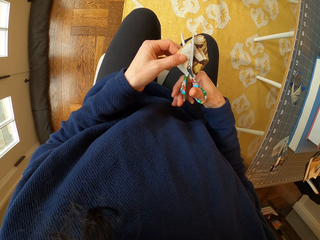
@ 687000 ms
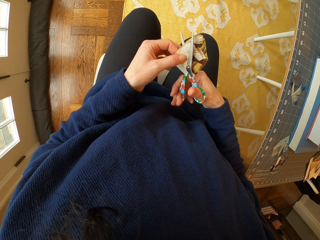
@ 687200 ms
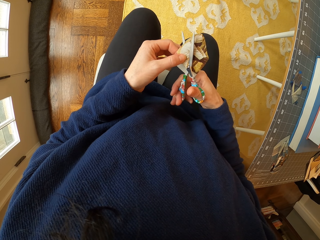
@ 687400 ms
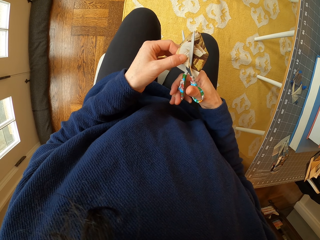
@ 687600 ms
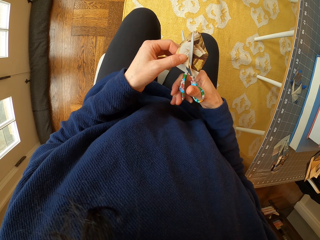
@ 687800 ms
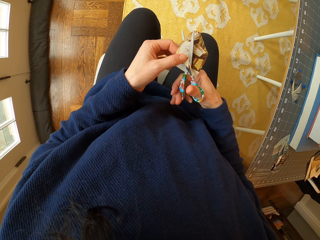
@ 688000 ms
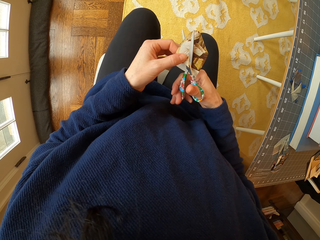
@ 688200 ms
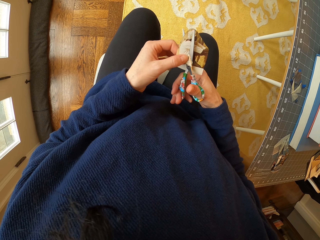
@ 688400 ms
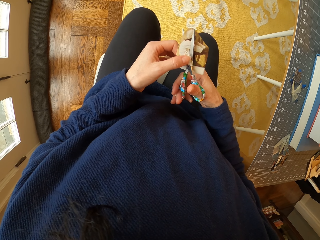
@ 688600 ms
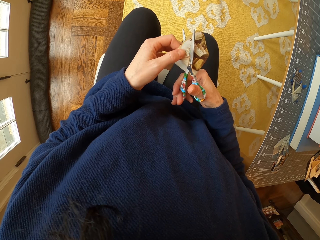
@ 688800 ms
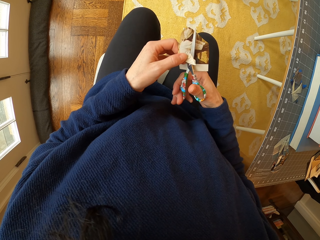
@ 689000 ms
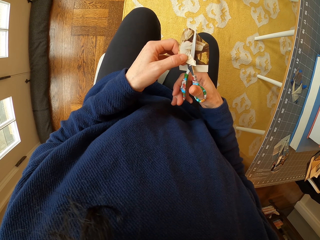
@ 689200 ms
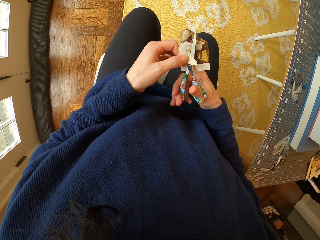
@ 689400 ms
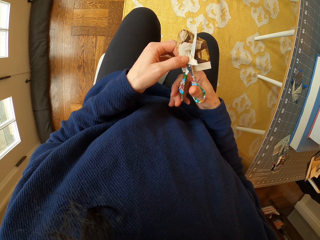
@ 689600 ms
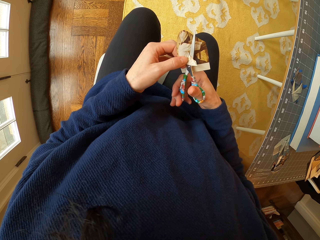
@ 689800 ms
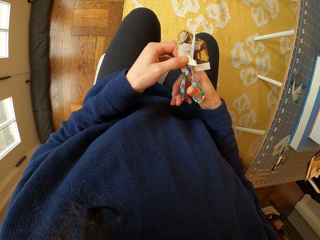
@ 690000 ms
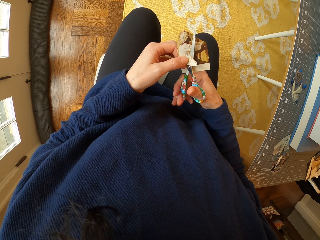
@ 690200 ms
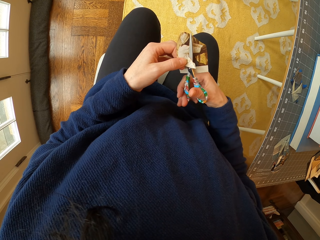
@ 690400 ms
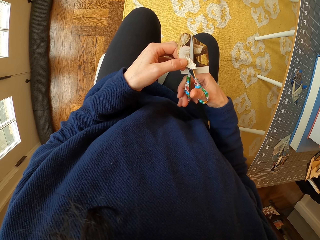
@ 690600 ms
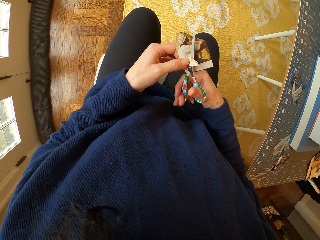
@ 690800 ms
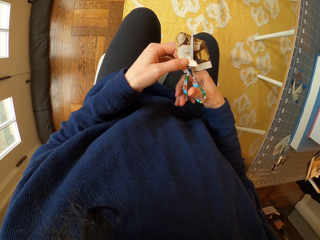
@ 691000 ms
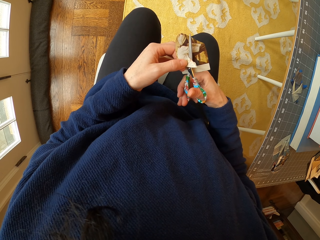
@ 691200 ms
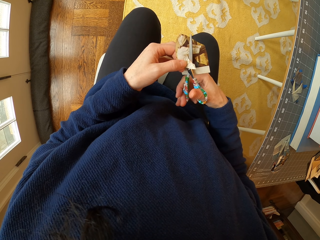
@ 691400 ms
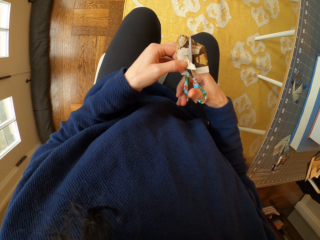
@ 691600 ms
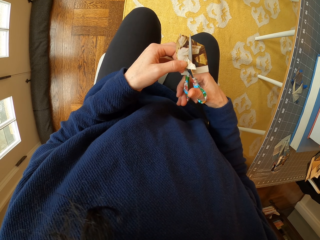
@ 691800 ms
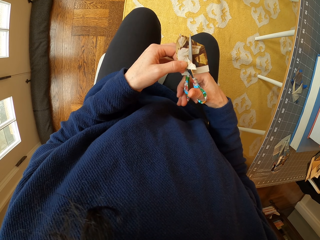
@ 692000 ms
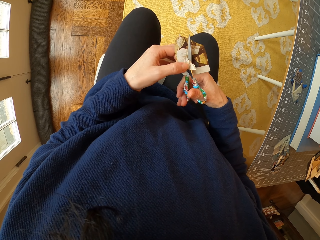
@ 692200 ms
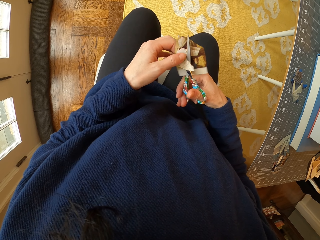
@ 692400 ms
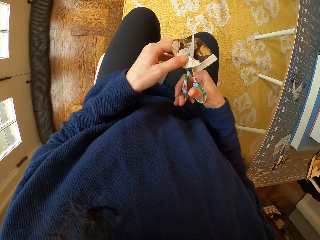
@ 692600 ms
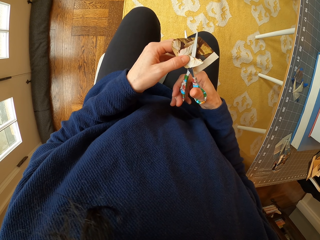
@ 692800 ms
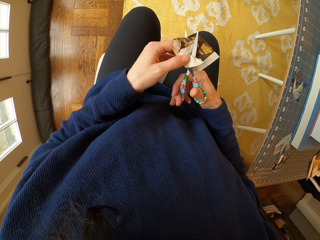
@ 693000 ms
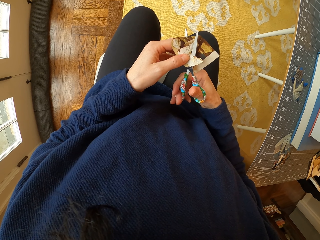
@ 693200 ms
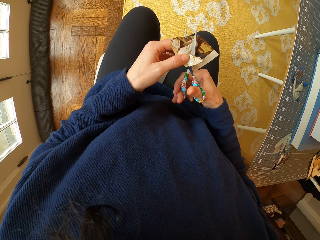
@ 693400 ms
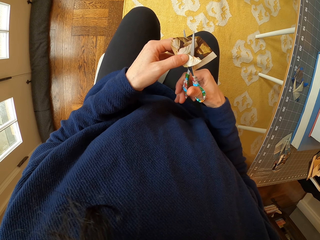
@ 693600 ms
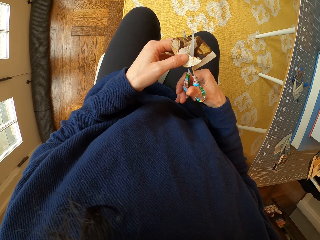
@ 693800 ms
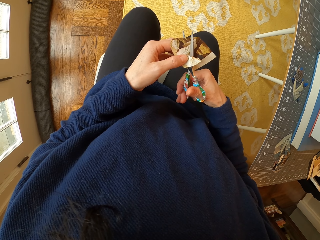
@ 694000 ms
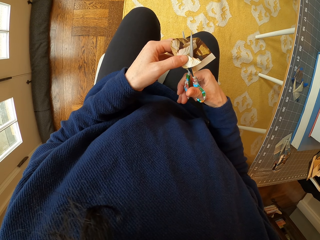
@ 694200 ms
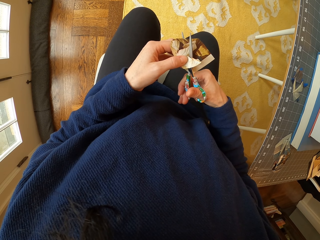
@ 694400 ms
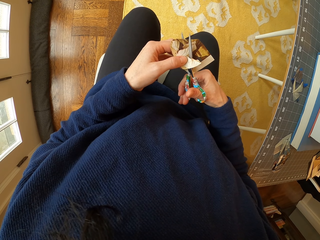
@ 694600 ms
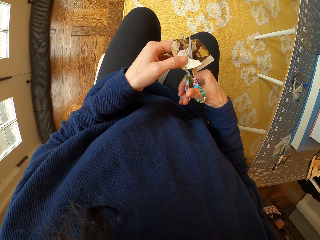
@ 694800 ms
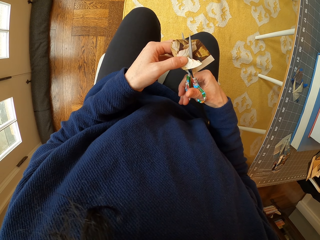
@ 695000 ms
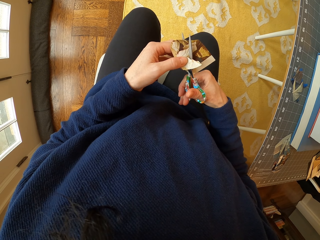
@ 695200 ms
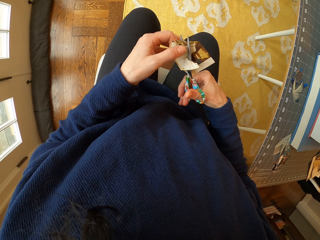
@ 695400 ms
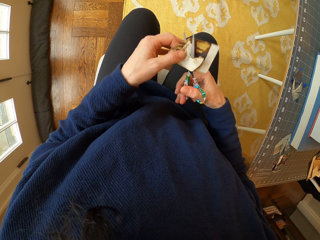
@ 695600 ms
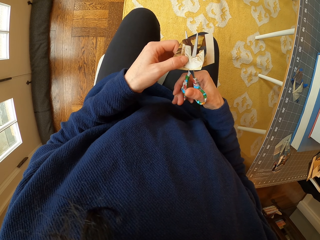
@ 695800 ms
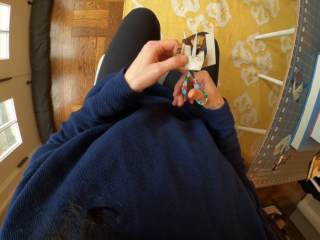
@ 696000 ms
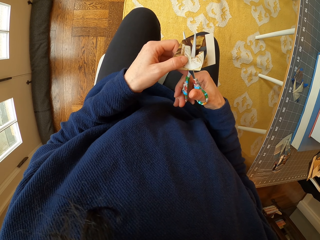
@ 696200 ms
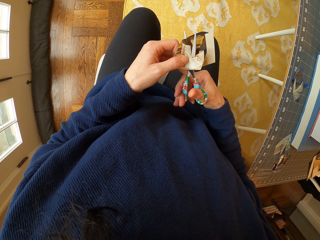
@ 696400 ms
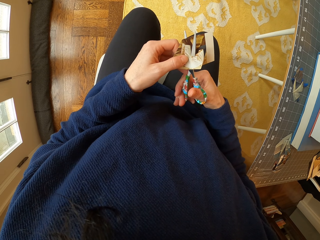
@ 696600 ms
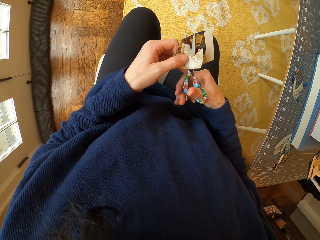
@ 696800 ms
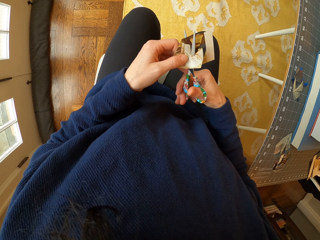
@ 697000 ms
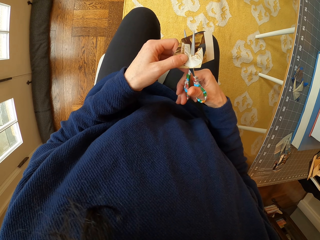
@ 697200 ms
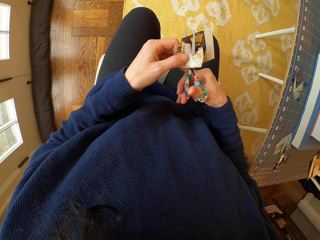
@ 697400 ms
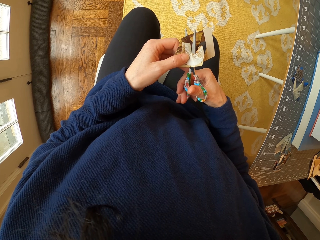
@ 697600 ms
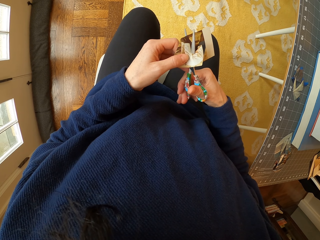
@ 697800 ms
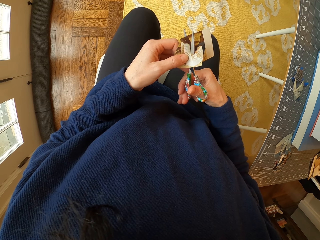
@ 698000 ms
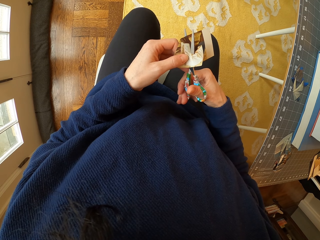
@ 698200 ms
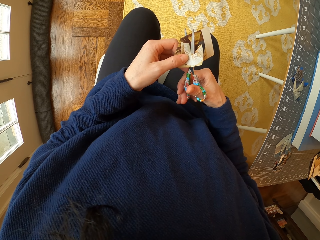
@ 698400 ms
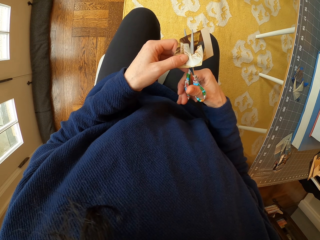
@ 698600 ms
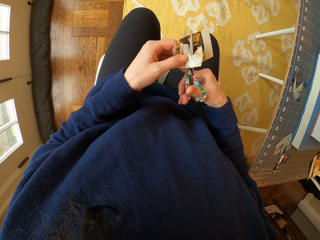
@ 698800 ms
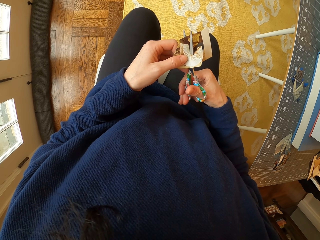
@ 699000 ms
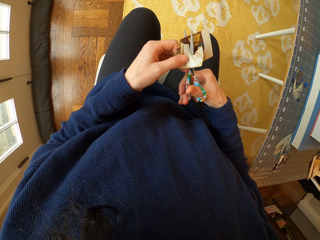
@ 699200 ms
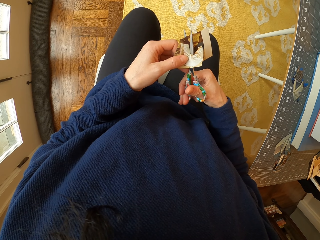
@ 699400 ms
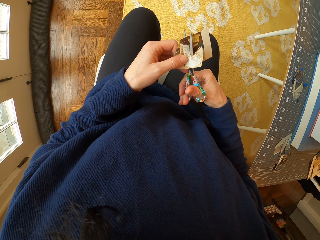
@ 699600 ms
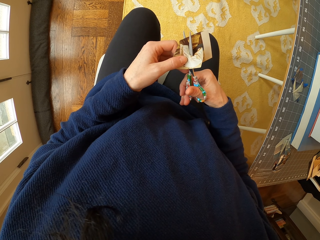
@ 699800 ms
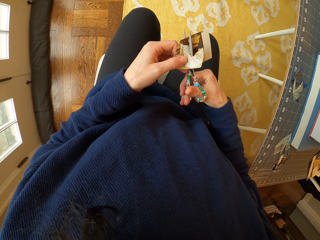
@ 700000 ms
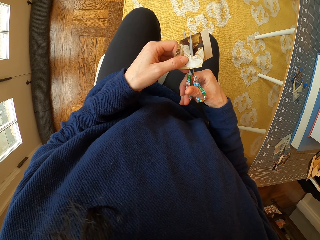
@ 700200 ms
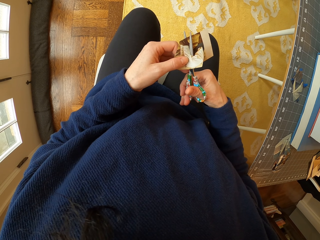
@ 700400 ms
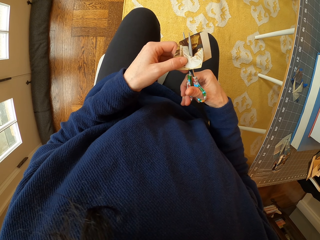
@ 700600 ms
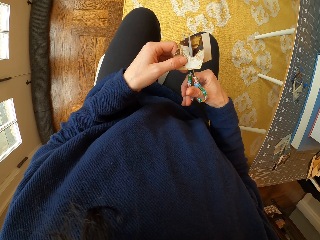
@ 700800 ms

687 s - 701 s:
The camera wearer adjusts the paper in the hand. They cut the paper with the scissors. They adjust the paper in the hand. They cut the paper with the scissors. They adjust the paper in the hand. They cut the paper with the scissors.

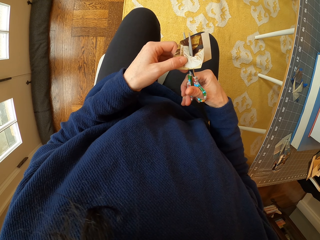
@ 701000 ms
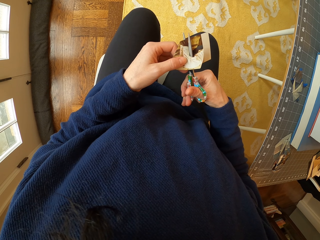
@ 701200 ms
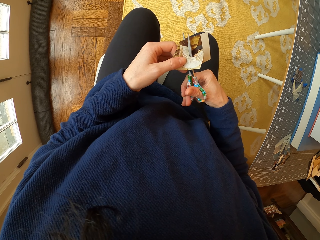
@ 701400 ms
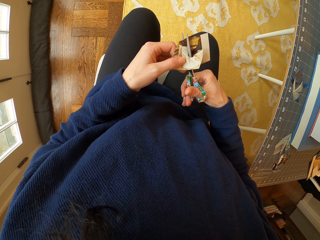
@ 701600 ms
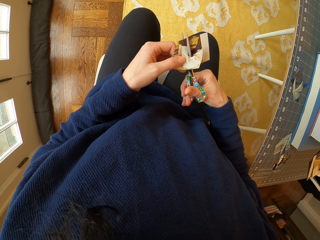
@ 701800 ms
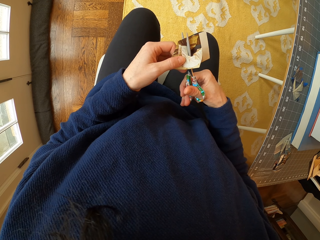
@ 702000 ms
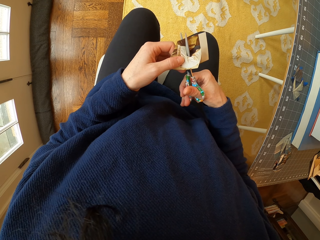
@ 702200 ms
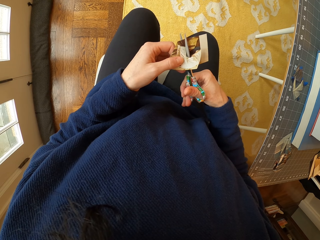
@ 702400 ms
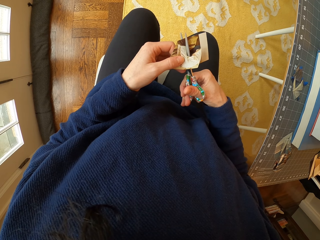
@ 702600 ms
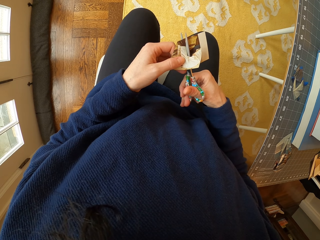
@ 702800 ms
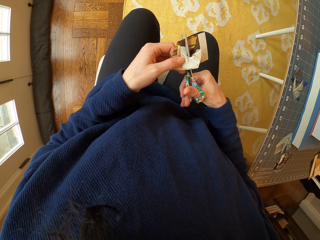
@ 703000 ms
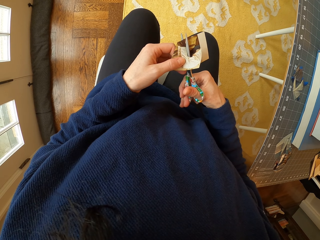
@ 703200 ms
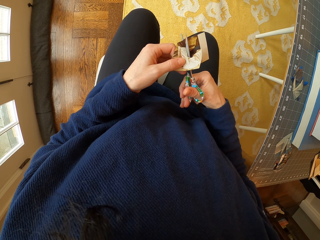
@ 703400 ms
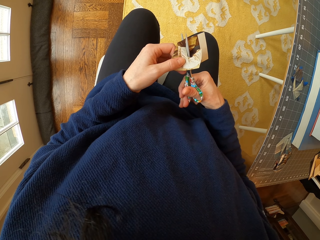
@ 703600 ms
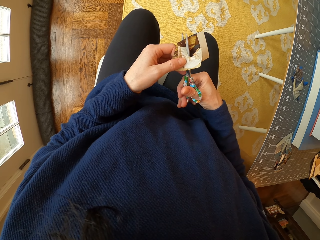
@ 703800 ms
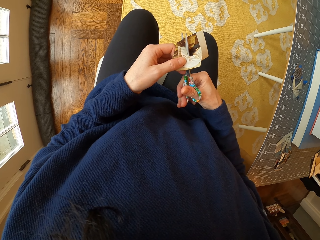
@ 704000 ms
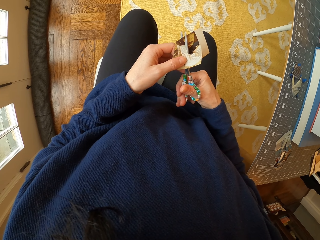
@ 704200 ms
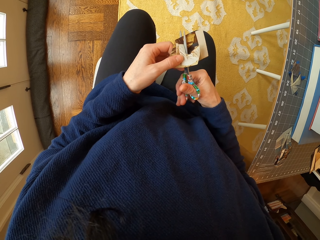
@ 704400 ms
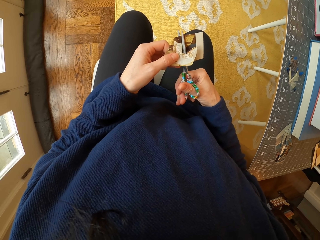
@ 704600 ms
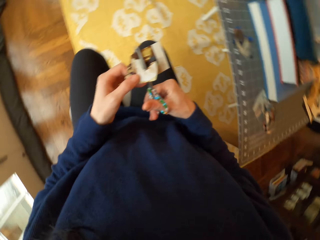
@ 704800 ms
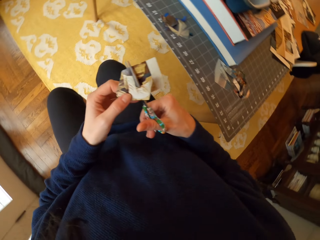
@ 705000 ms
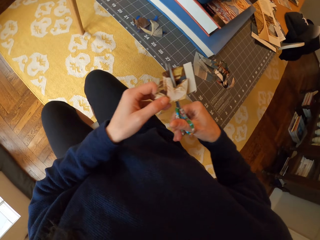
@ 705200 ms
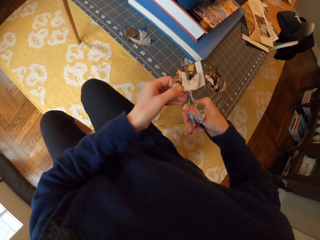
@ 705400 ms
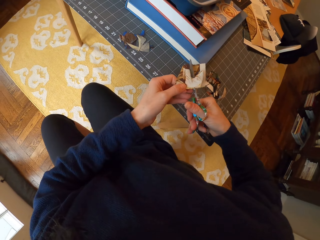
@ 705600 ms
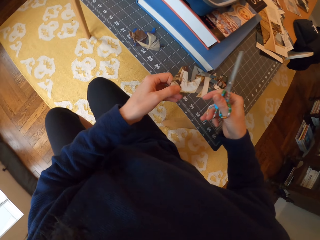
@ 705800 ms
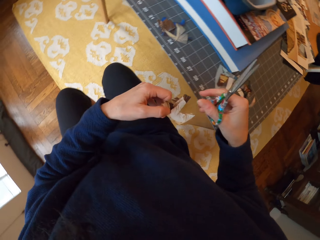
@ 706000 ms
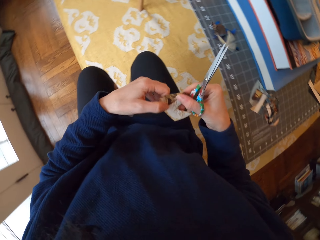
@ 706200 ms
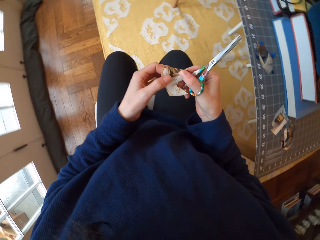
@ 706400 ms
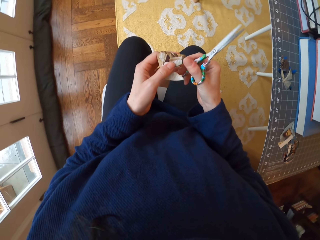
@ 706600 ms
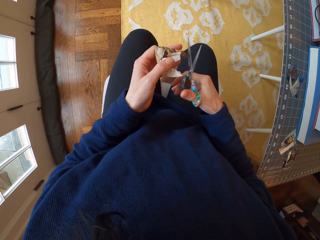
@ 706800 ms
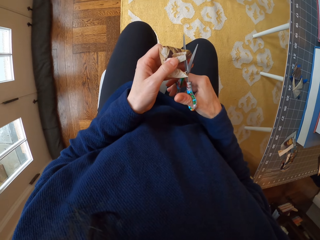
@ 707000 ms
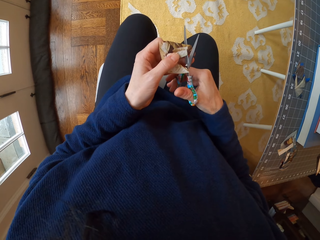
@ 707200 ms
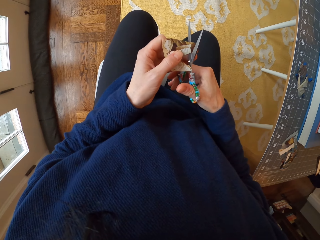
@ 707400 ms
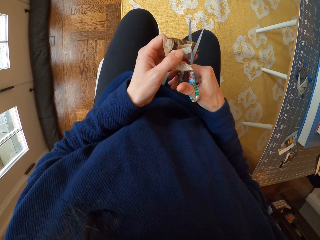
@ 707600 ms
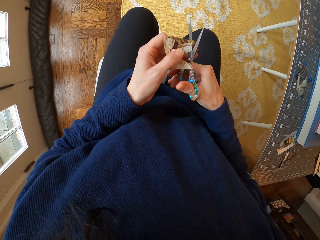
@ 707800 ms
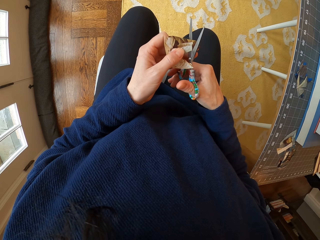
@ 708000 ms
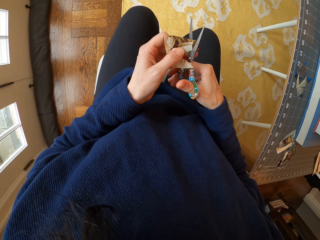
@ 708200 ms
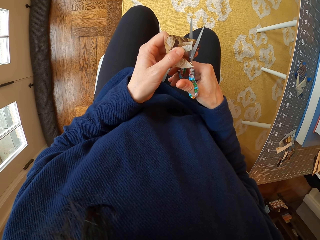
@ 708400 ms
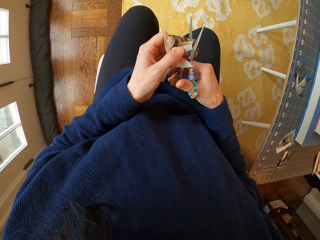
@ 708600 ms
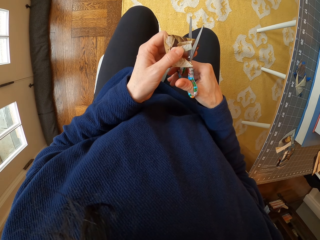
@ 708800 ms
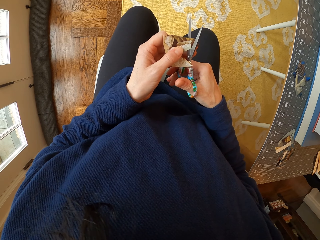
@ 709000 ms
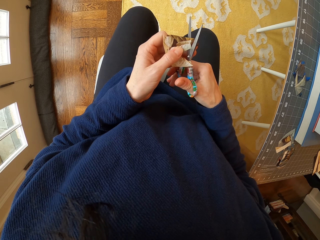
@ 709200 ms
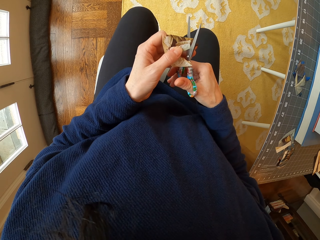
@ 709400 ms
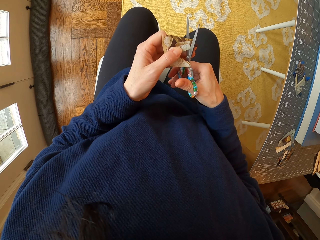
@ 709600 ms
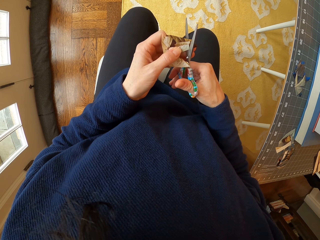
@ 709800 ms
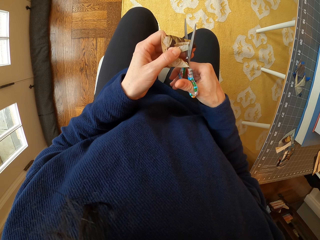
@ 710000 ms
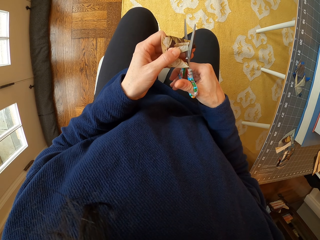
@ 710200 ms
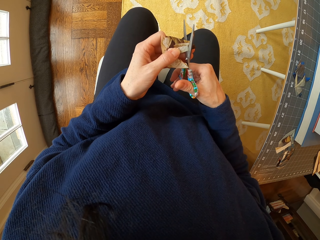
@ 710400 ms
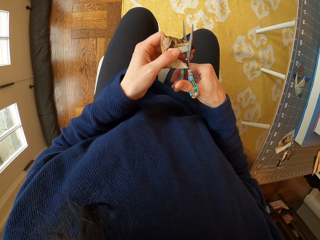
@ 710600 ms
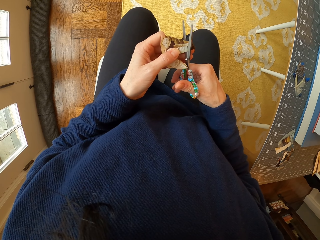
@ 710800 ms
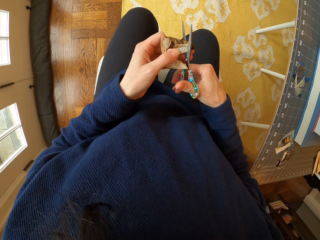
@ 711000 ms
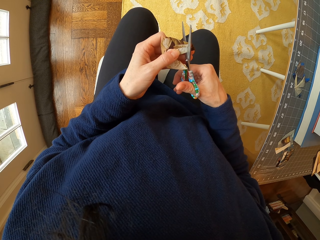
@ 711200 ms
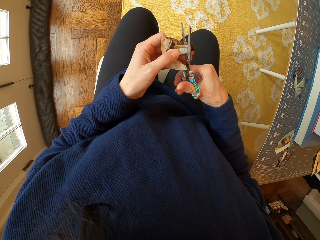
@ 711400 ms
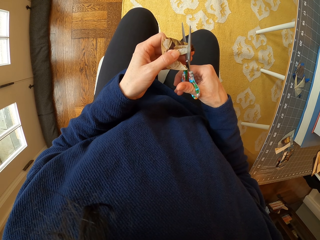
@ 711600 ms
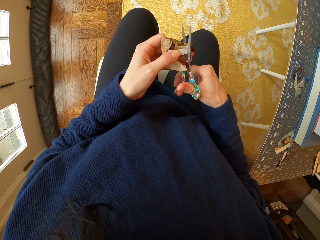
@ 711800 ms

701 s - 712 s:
The camera wearer drops a piece of paper on the table. They adjust the paper in the hand. They cut the paper with the scissors.
